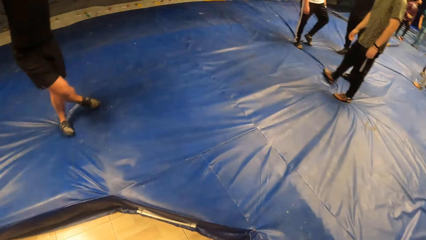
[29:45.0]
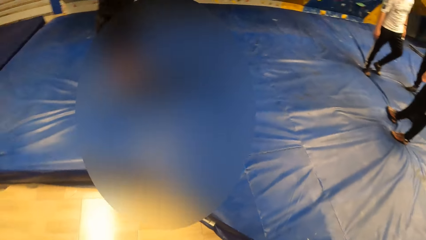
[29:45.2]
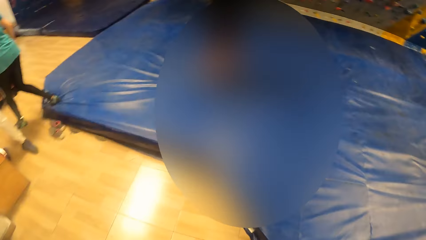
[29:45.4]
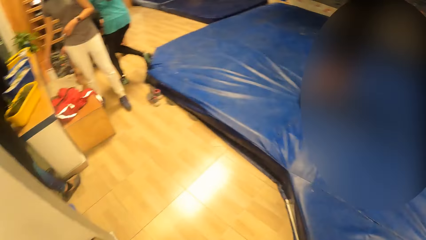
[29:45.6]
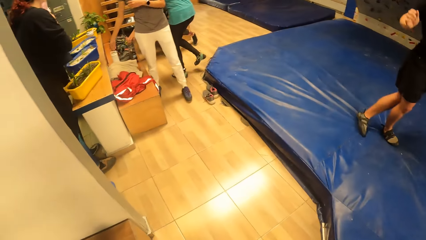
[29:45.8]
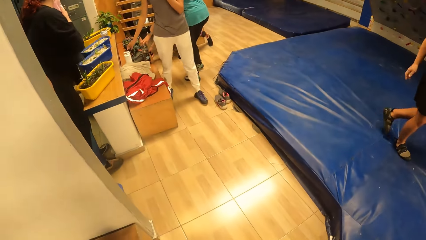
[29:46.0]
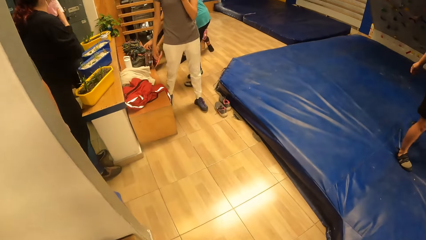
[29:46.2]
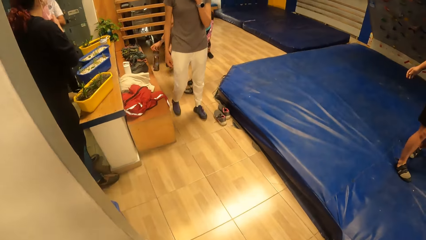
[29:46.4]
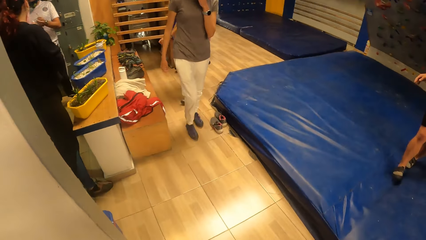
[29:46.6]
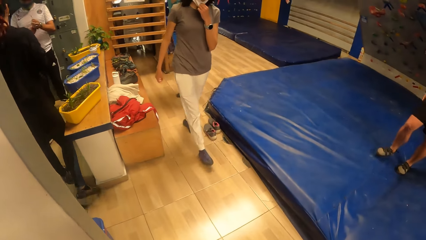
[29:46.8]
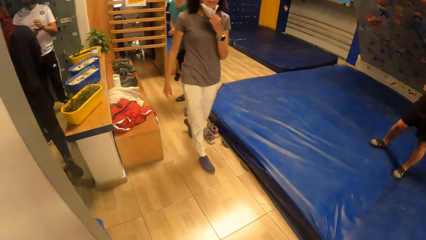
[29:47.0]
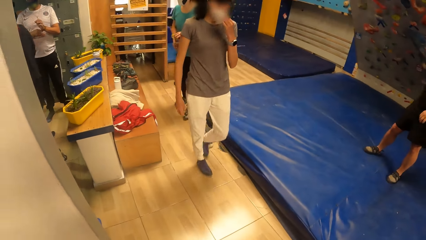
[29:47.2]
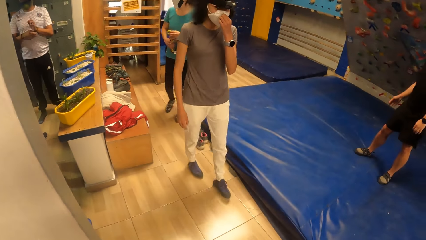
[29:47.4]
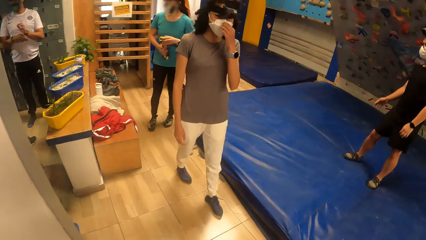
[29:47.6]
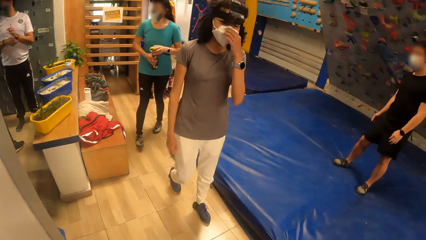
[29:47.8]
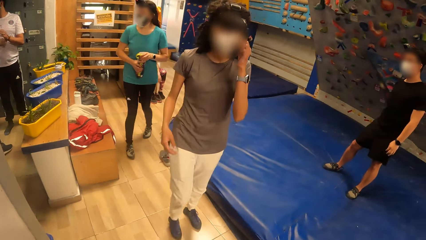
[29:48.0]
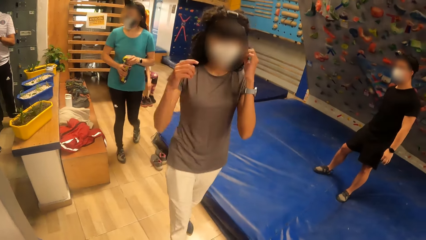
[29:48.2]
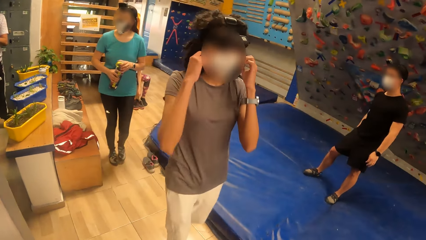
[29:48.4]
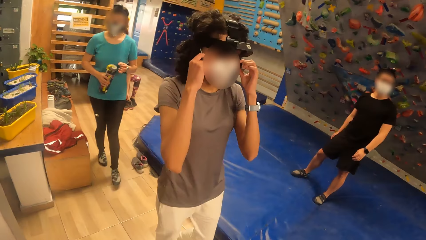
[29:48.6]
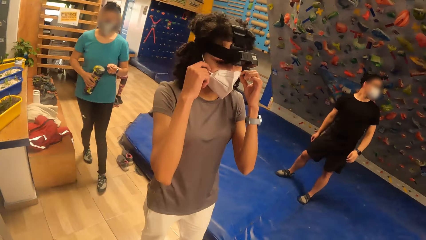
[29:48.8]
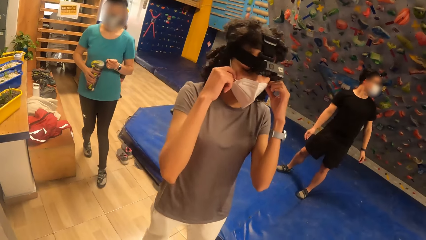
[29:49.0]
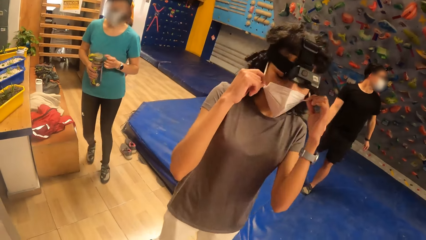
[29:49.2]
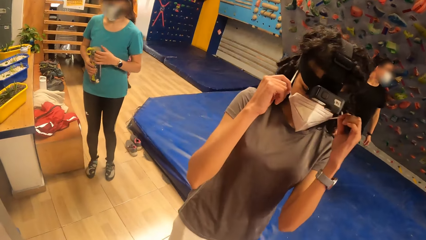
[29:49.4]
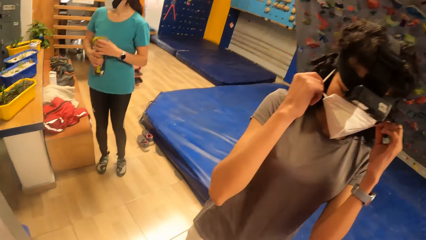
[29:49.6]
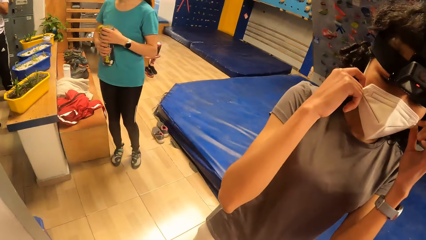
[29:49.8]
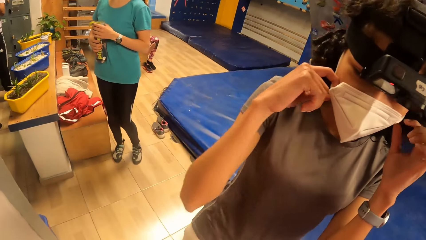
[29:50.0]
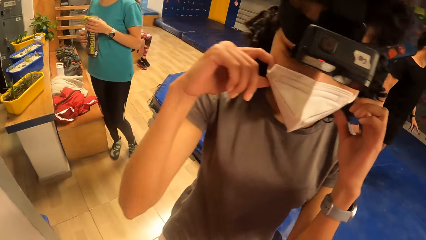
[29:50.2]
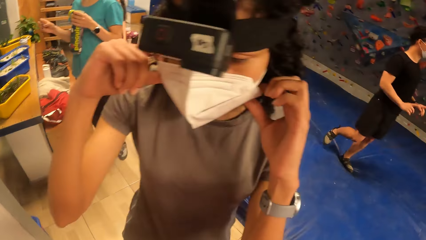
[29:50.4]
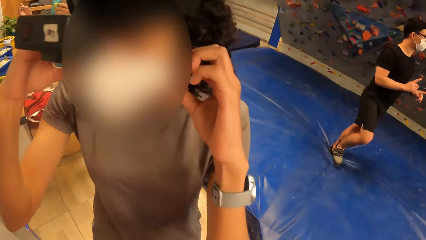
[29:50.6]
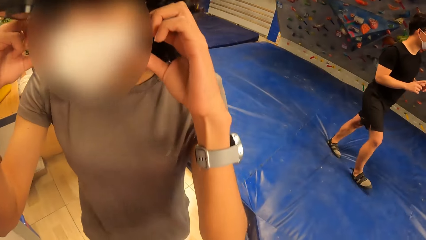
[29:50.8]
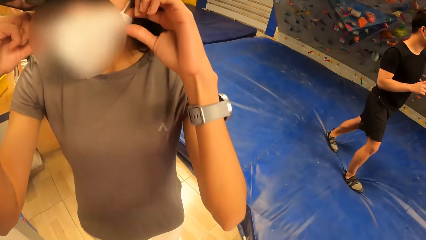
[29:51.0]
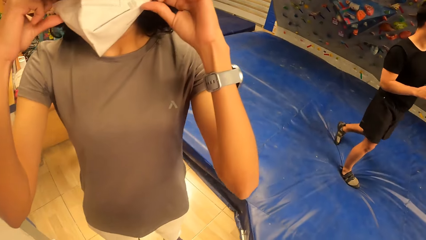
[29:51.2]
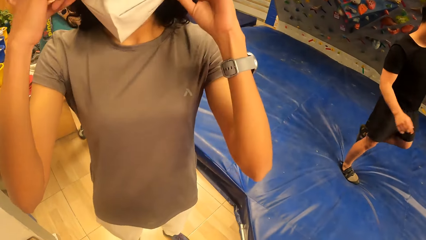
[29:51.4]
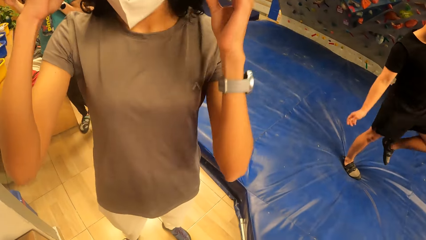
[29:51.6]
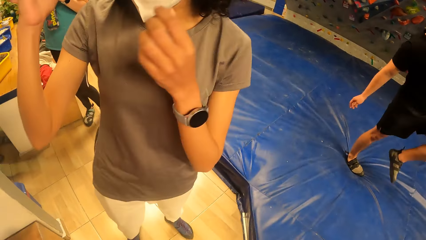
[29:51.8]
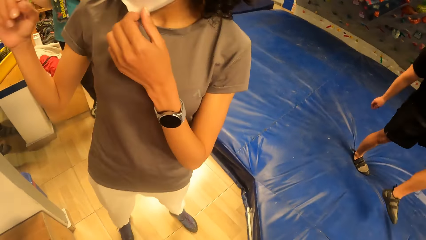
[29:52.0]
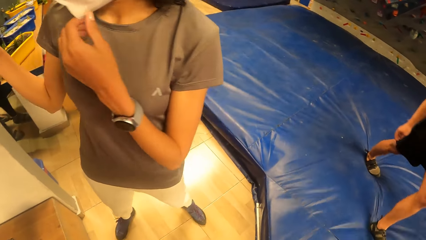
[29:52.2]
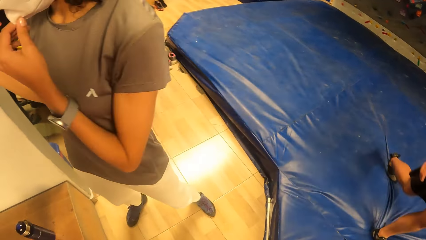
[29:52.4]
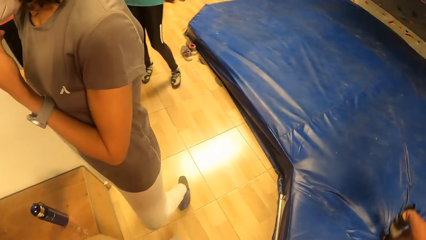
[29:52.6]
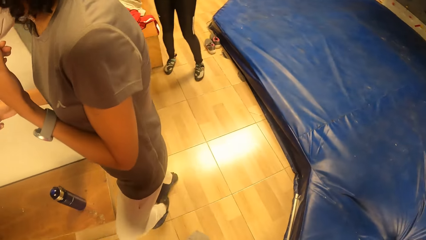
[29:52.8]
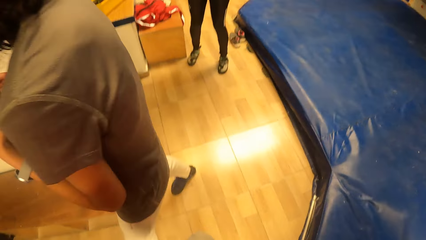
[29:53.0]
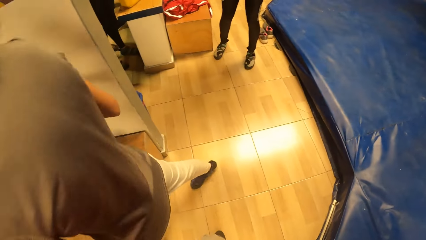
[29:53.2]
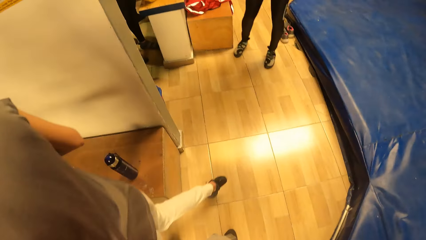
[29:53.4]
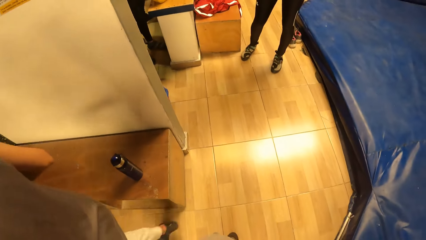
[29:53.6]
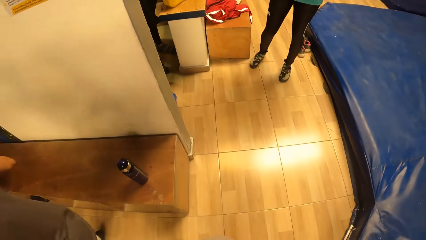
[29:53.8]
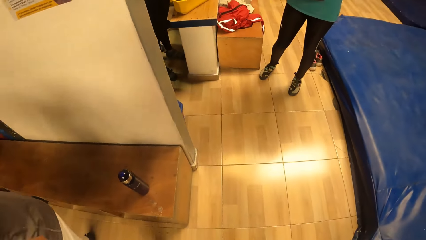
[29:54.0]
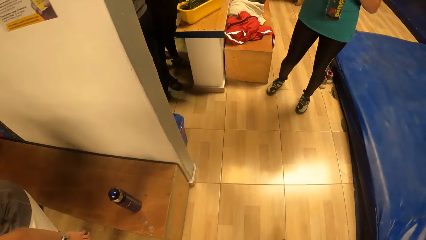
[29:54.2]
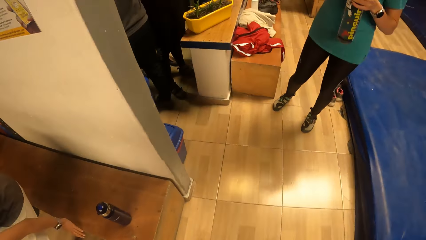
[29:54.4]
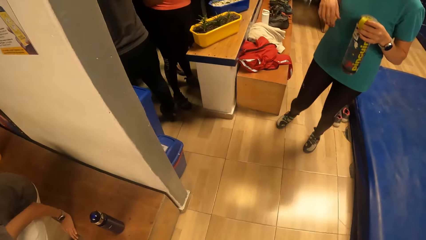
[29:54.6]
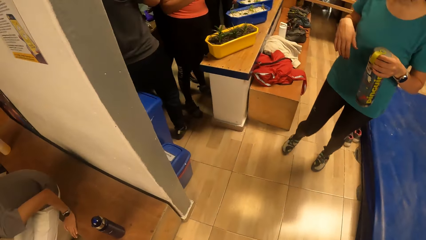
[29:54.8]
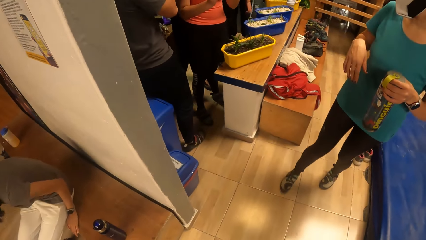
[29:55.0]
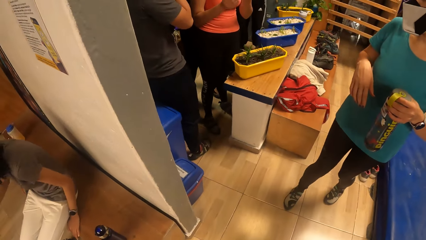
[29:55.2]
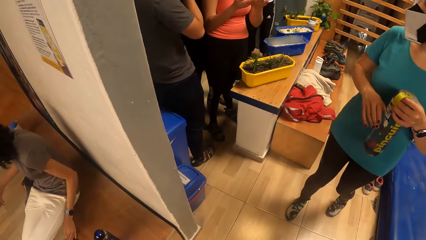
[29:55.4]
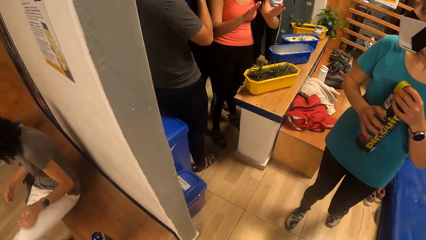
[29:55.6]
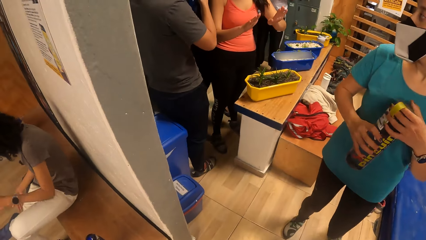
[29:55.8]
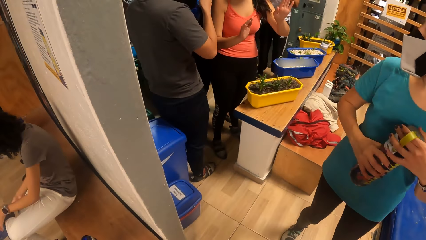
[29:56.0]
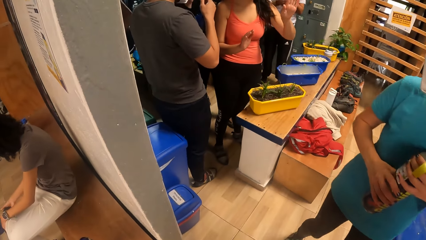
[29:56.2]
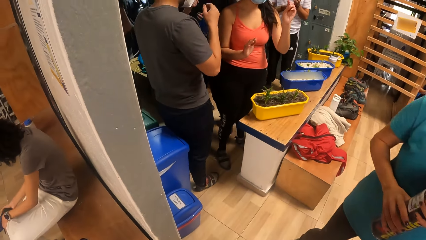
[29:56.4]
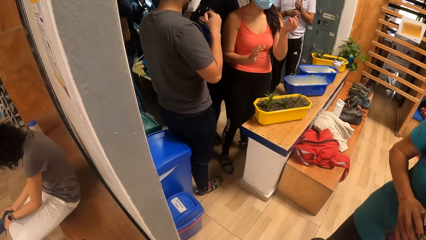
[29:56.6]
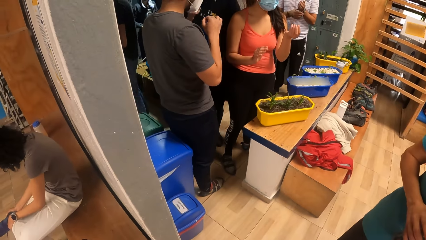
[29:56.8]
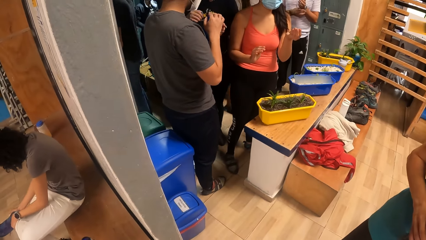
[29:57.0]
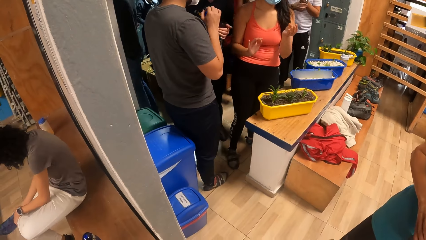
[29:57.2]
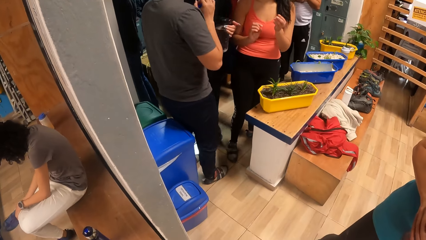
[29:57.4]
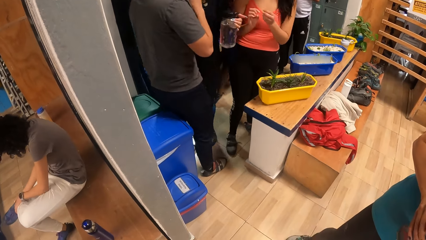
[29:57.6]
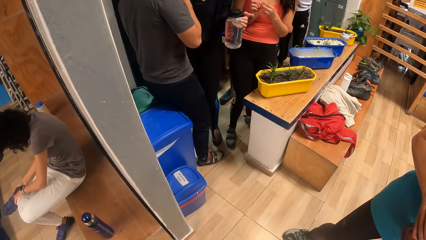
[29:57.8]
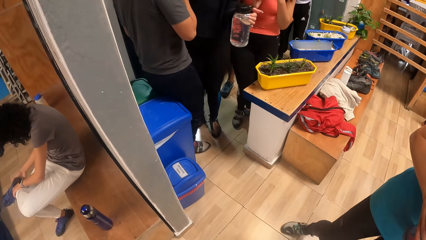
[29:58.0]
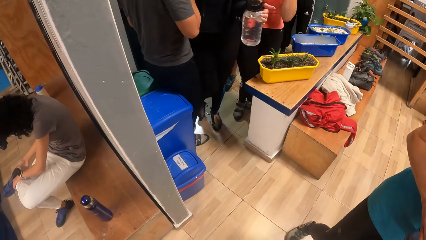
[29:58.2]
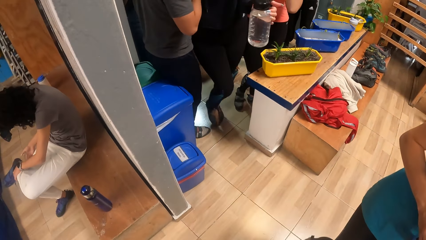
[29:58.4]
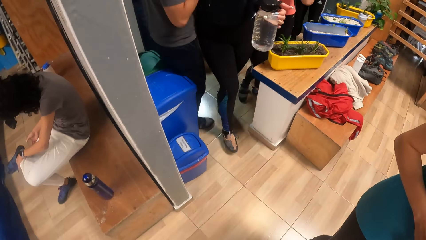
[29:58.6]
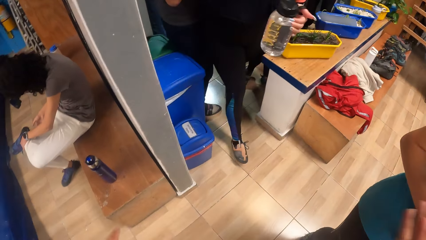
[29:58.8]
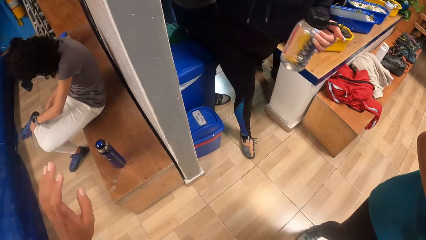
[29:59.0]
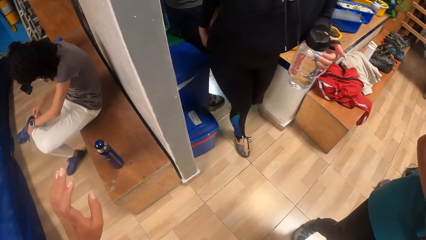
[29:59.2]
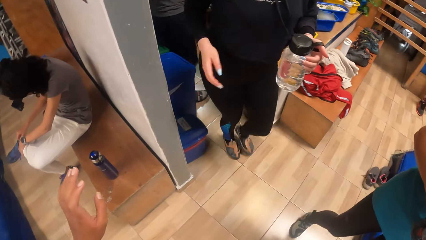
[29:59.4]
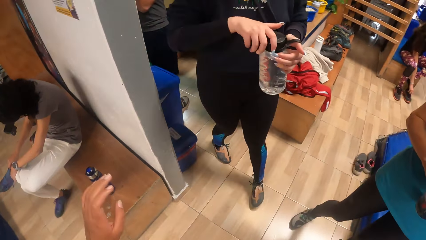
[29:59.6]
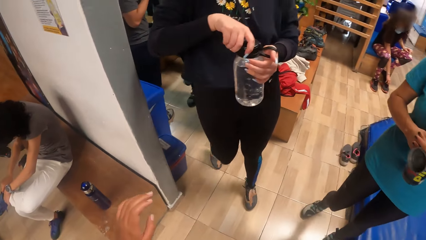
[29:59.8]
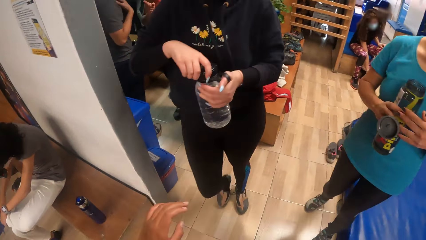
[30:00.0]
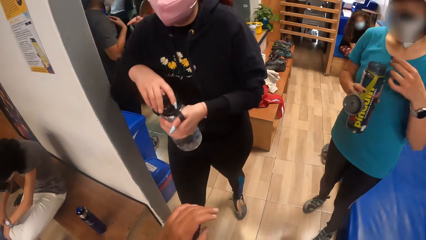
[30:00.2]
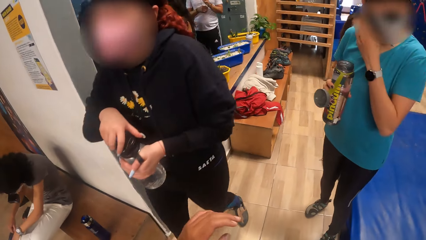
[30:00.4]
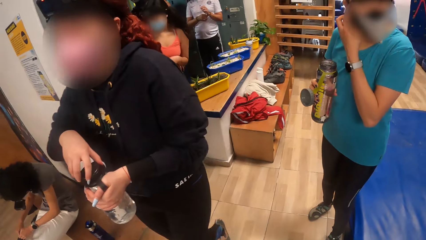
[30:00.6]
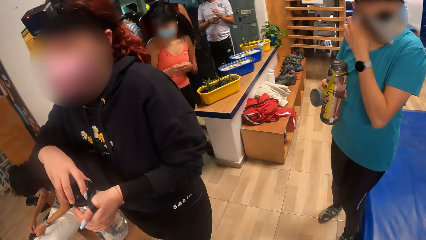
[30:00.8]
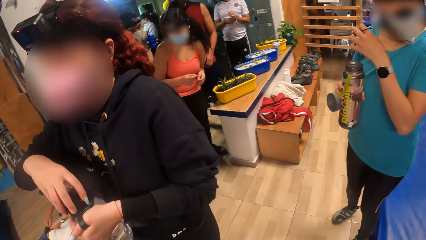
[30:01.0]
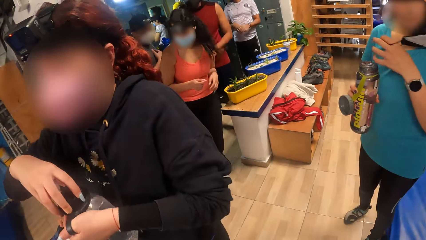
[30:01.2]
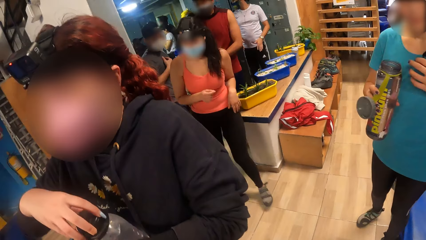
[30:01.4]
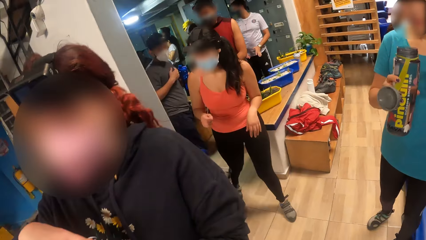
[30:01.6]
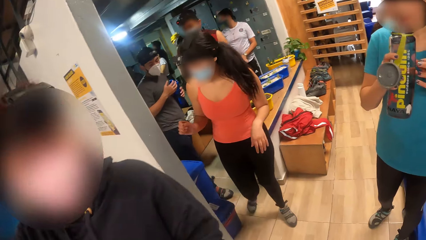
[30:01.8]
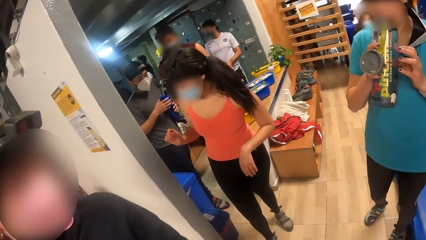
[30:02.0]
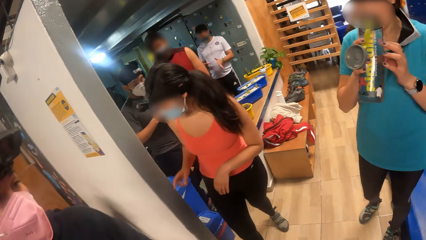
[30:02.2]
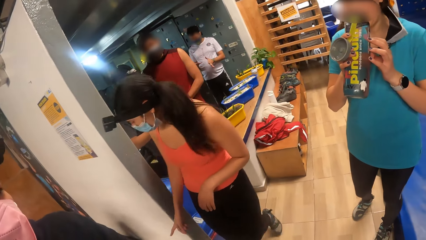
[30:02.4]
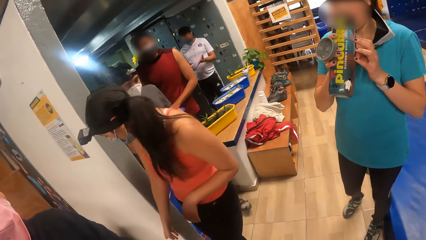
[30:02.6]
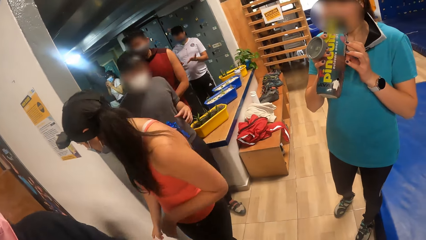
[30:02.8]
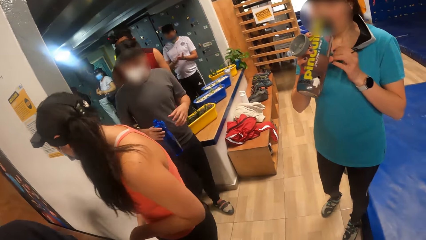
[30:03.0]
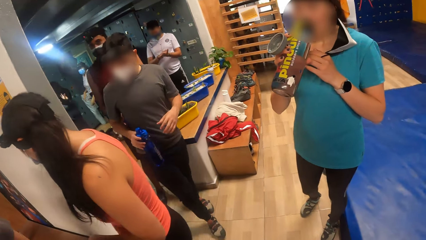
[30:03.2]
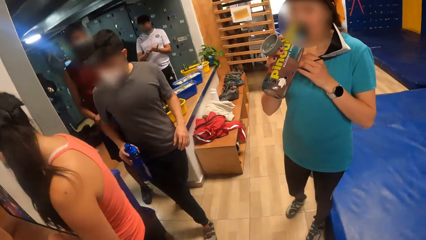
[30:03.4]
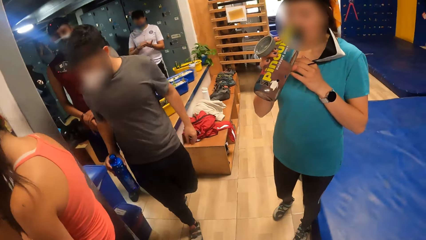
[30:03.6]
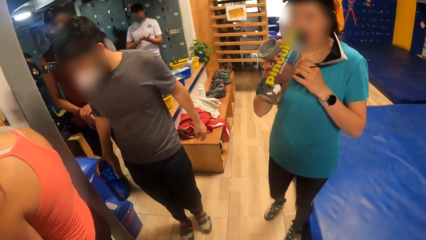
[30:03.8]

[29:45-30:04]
The camera wearer looks around. A woman picks up a water bottle from the floor with her right hand. The woman holds the water bottle with both hands. The woman holds the water bottle with her left hand. Another woman walks to the wall climbing area from the locker room with a bottle of water in her left hand. The camera wearer moves hands. The other woman opens the bottle of water in her left hand with her right hand. The first woman takes off her face mask. The camera wearer looks around. The first woman drinks from the bottle in her right hand.
